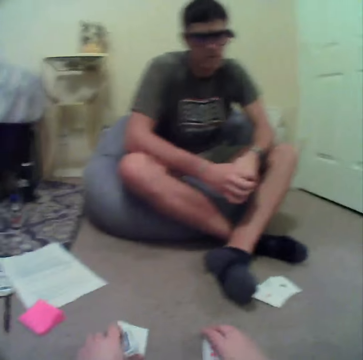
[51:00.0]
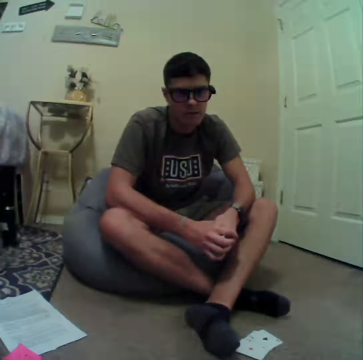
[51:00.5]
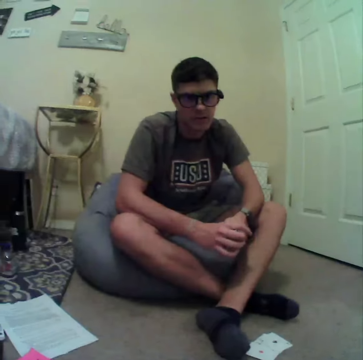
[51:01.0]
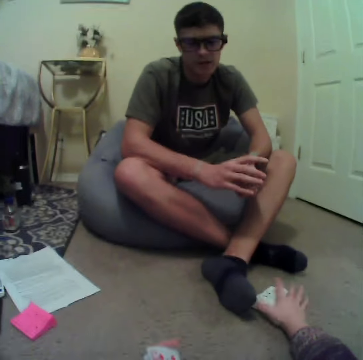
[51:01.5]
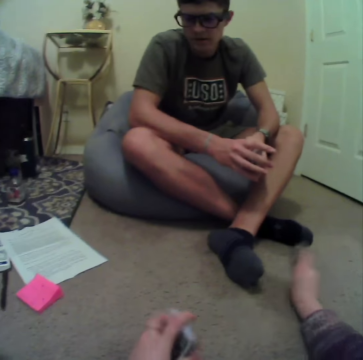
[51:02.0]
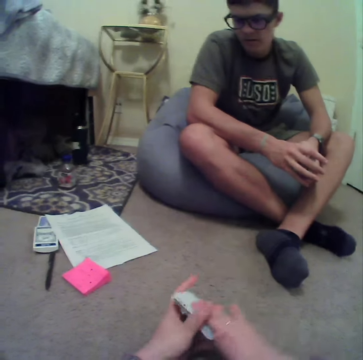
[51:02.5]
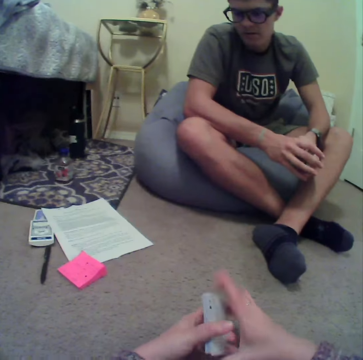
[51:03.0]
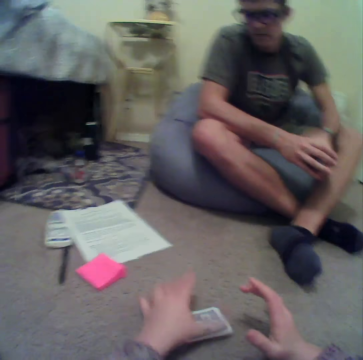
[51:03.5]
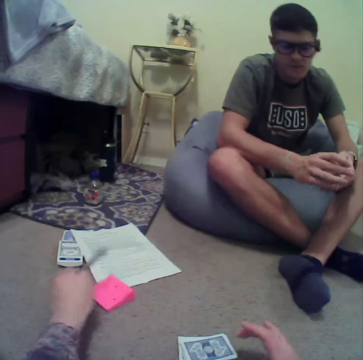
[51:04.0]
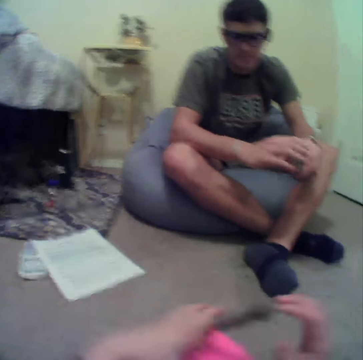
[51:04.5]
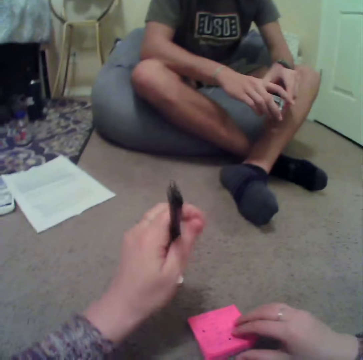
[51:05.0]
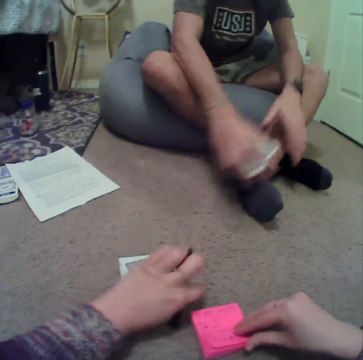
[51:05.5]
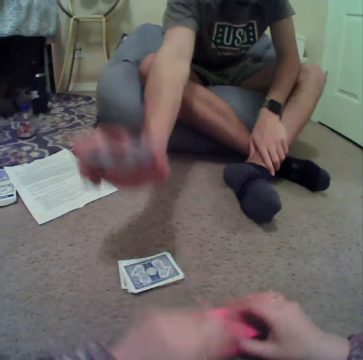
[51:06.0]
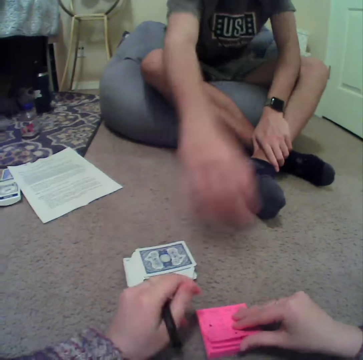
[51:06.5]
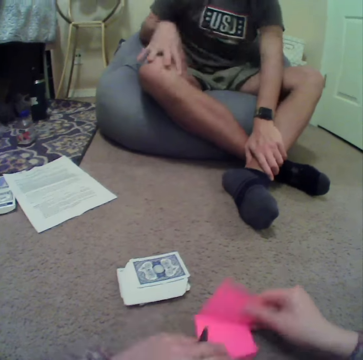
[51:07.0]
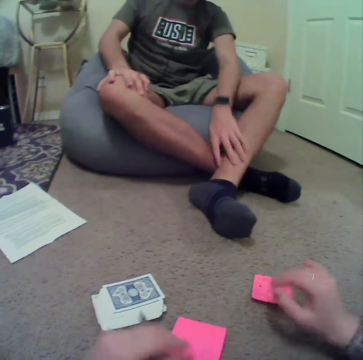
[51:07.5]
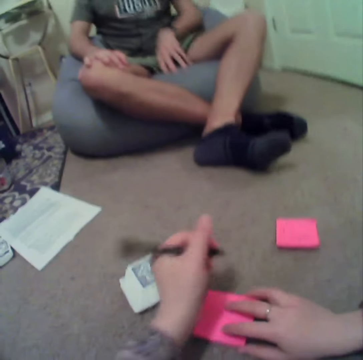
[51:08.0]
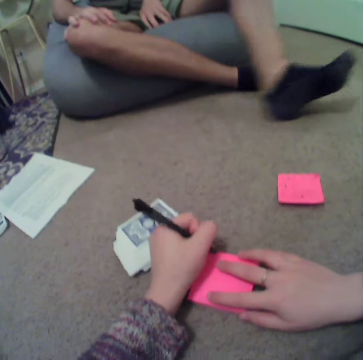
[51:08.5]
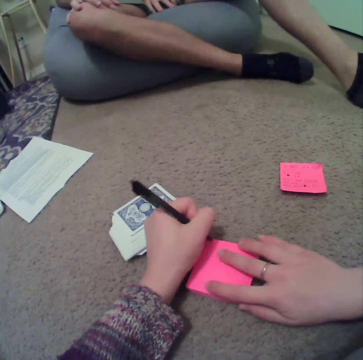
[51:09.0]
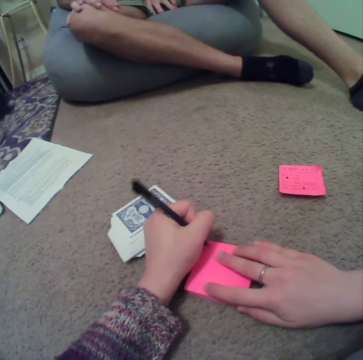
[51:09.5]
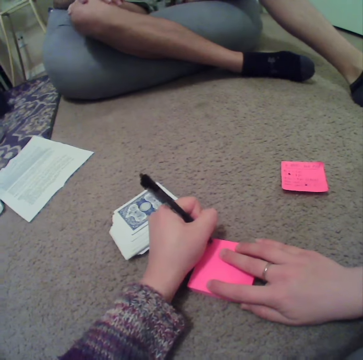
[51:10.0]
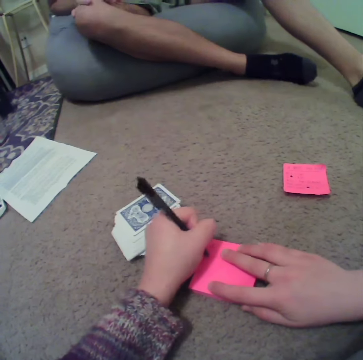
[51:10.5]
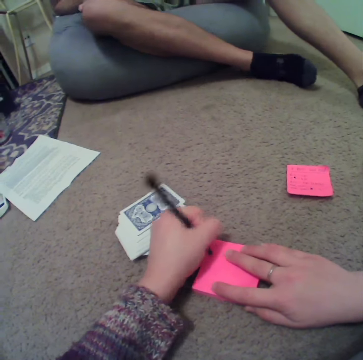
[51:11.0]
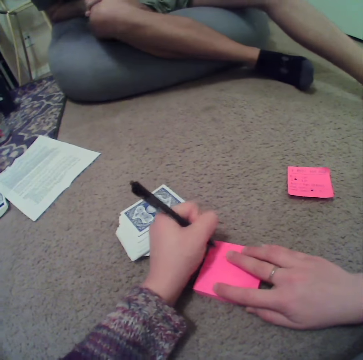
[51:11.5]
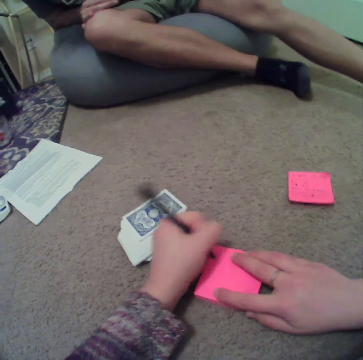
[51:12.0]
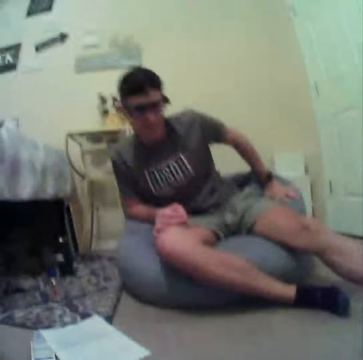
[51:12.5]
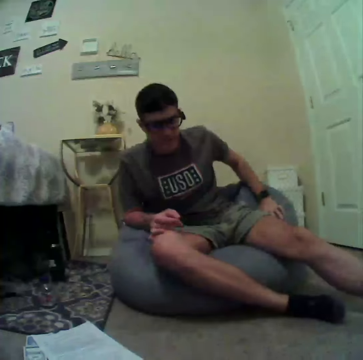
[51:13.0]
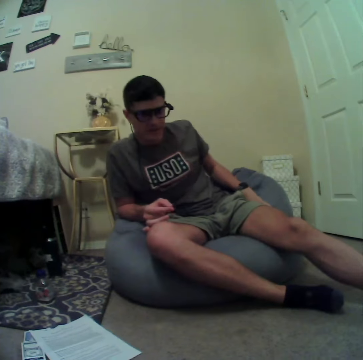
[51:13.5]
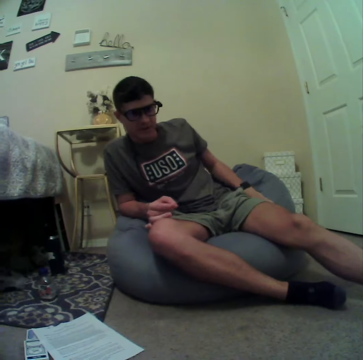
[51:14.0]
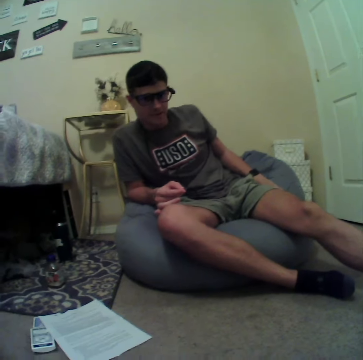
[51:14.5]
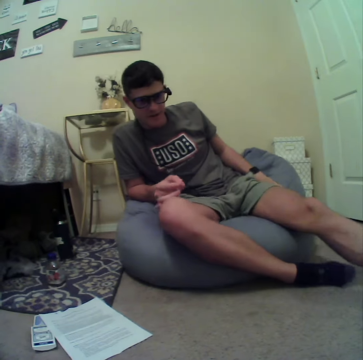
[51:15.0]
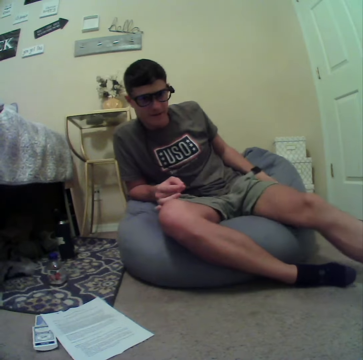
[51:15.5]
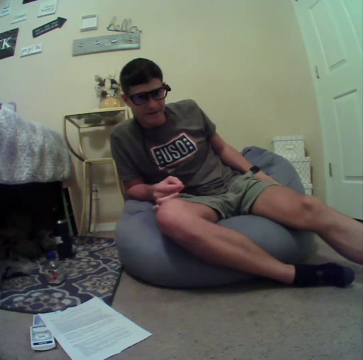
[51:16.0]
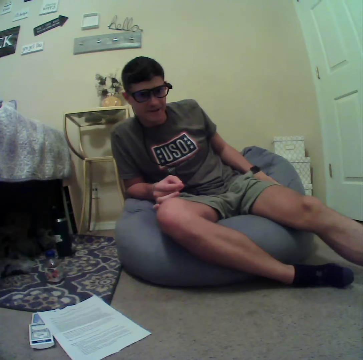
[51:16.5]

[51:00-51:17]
The camera wearer picks up cards from the floor. They move the rummy cards in the room. They put the cards on the floor. They pick up a pen from the floor. They pick up a sticky note pad or book from the floor. A person puts cards on the floor. The camera wearer pulls a sticky note from the sticky note pad. They stick the sticky note on the floor. They write on the book with the pen. They look around the room. The person stares in the room.

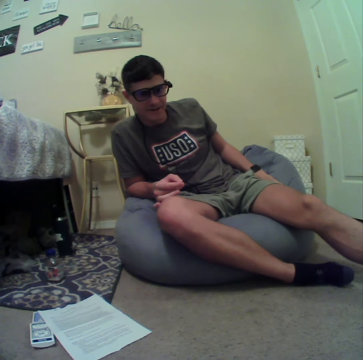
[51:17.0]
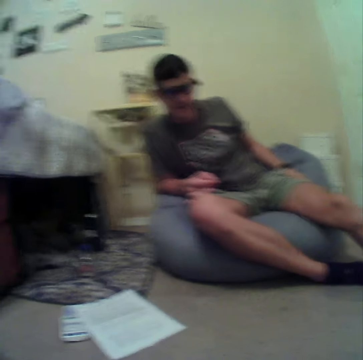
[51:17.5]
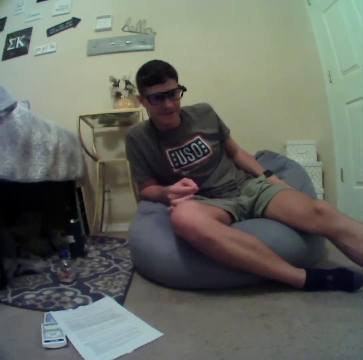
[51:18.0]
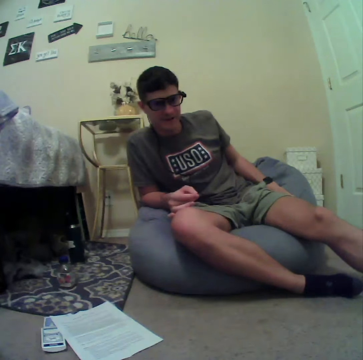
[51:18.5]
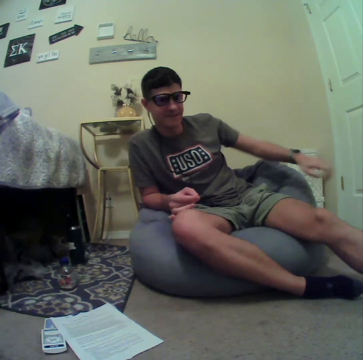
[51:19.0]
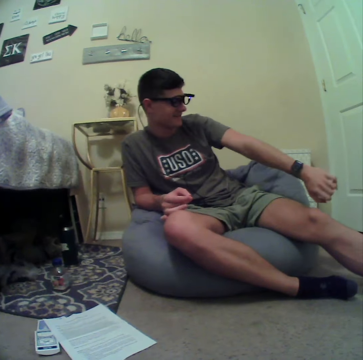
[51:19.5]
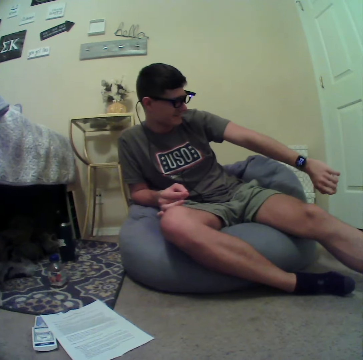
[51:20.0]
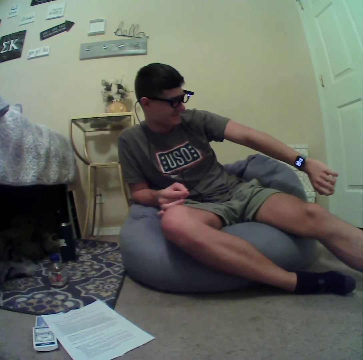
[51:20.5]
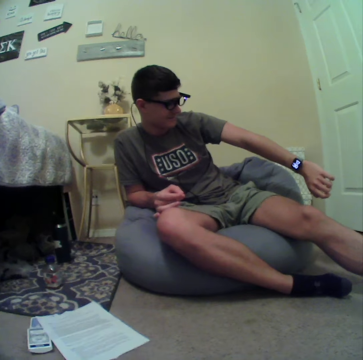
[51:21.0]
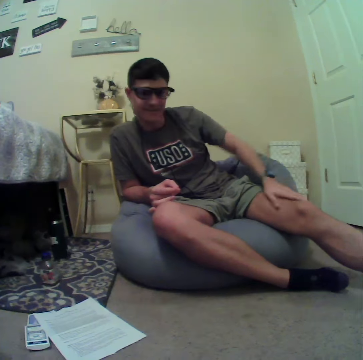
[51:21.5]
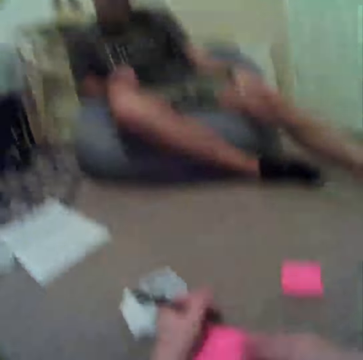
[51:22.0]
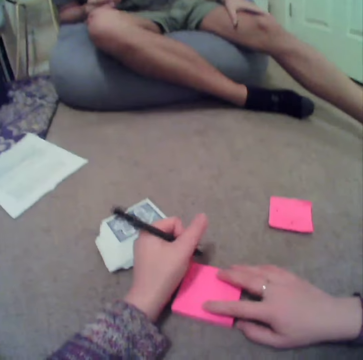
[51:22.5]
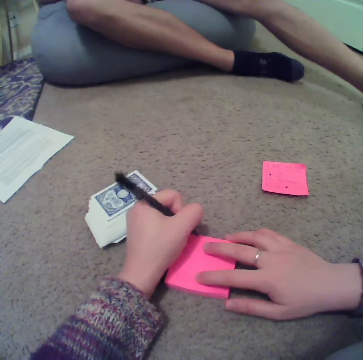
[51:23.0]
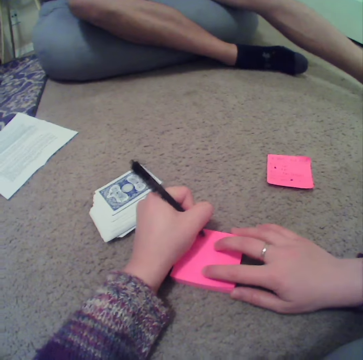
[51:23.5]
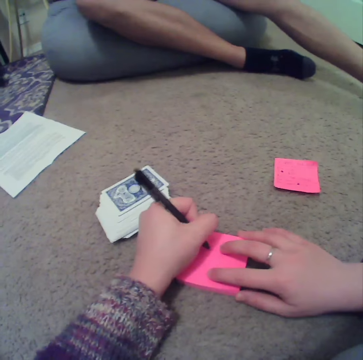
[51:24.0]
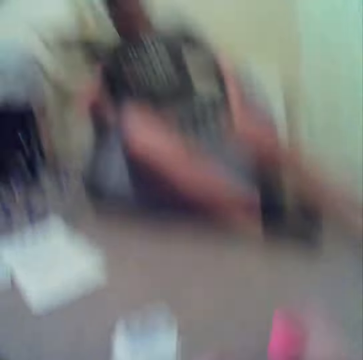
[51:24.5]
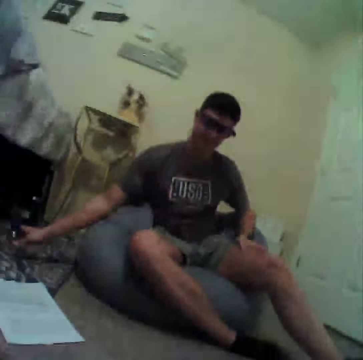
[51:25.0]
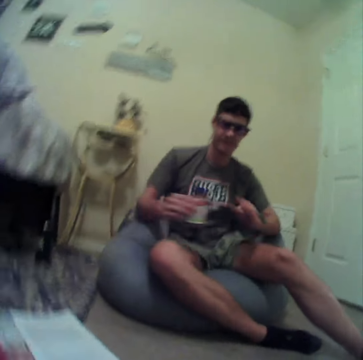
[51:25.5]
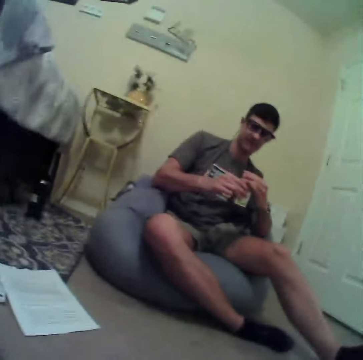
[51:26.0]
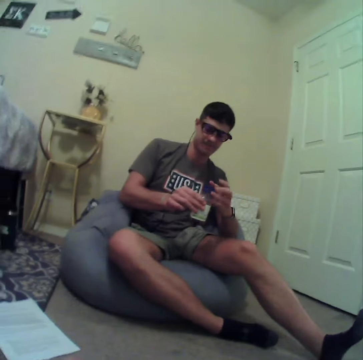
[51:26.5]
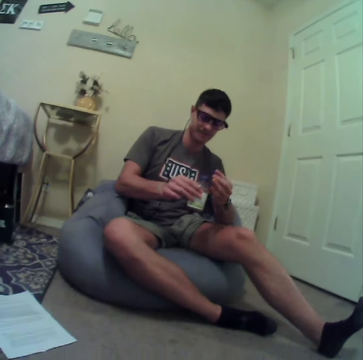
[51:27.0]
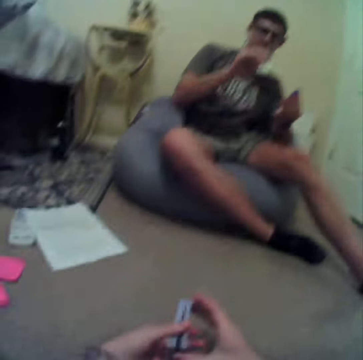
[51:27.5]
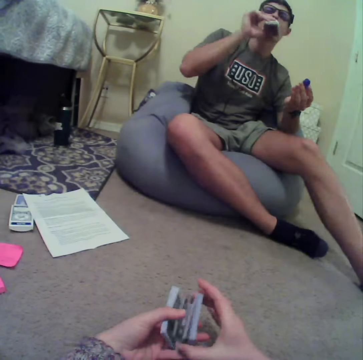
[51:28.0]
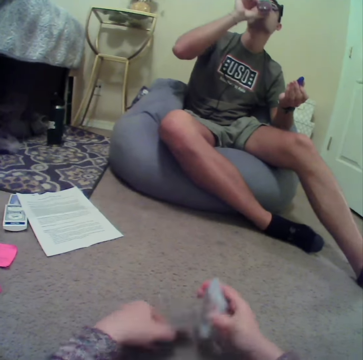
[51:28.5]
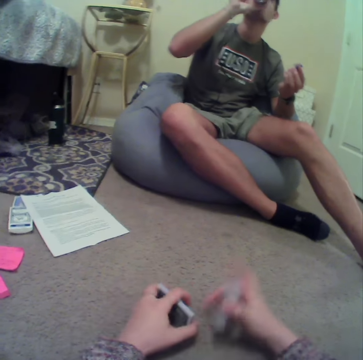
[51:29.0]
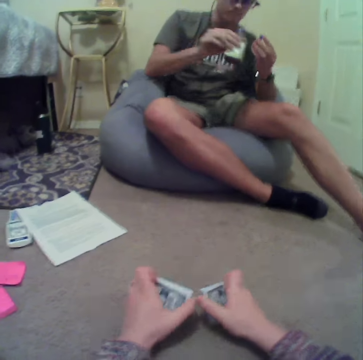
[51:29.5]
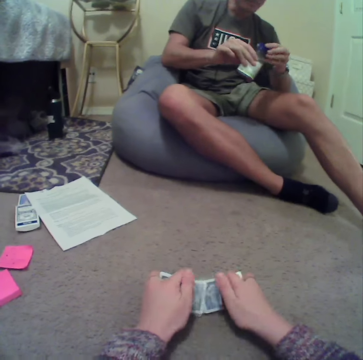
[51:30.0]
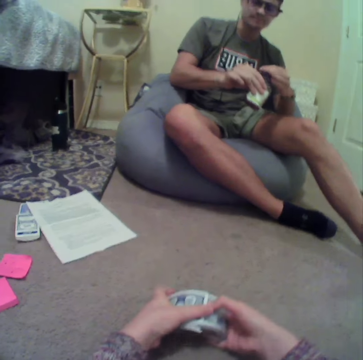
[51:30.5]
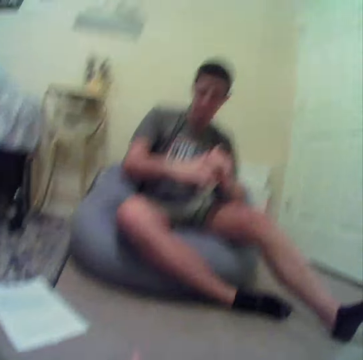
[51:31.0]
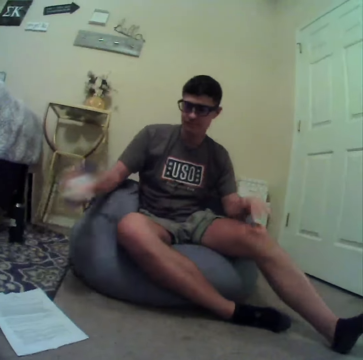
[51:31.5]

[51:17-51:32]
The camera wearer interacts with a person. The person checks a waist watch in the room. The camera wearer writes on a book with a pen. The person picks up a bottle of beverage from the floor, opens the bottle of beverage, and drinks a beverage from the bottle. The camera wearer shuffles the rummy game cards with hands. The person closes the bottle with a lid.

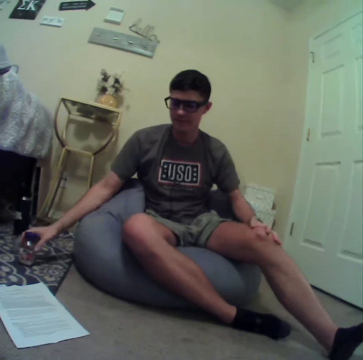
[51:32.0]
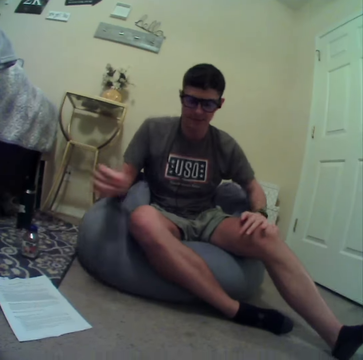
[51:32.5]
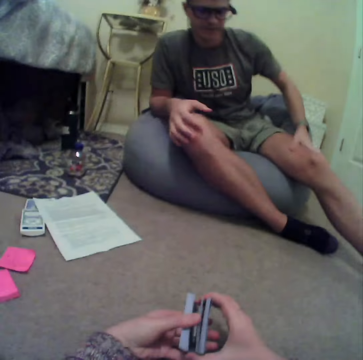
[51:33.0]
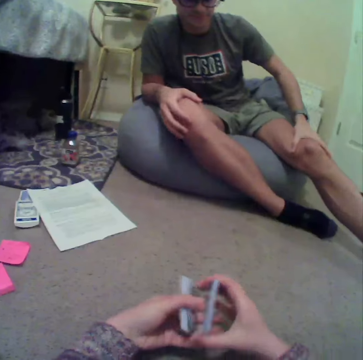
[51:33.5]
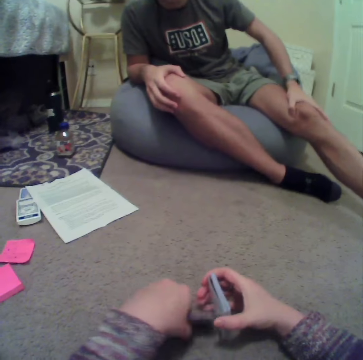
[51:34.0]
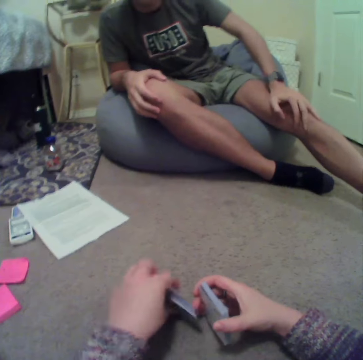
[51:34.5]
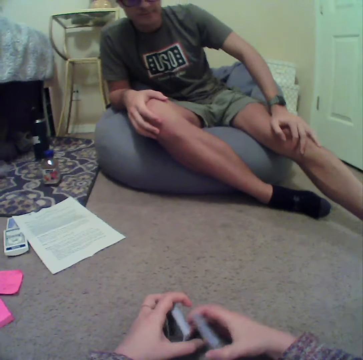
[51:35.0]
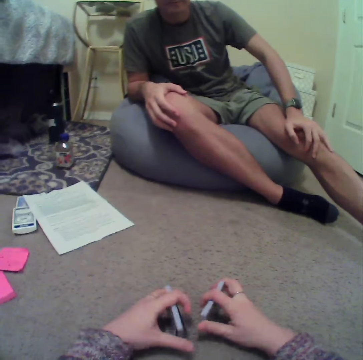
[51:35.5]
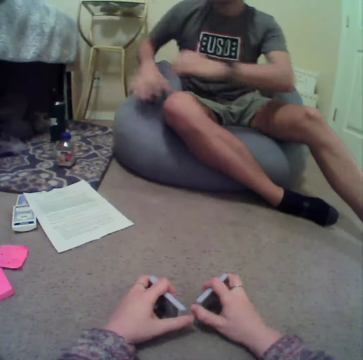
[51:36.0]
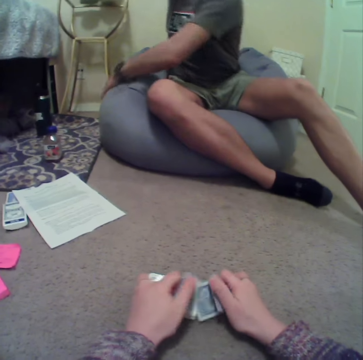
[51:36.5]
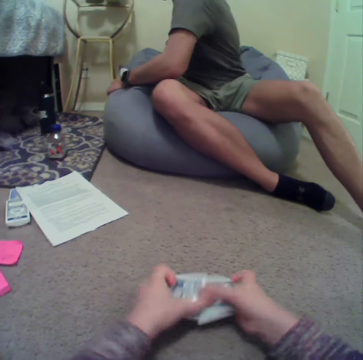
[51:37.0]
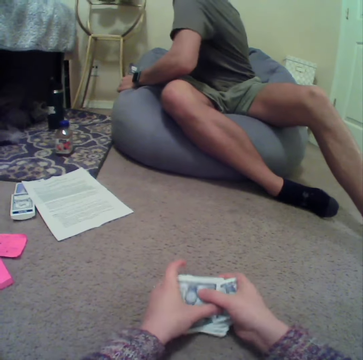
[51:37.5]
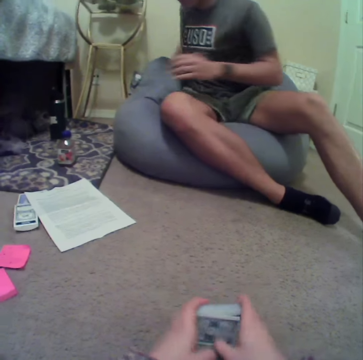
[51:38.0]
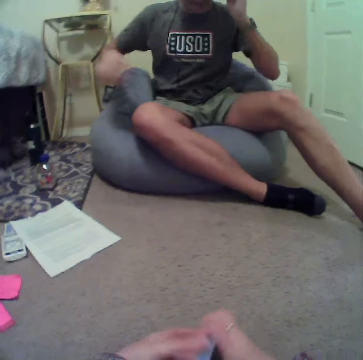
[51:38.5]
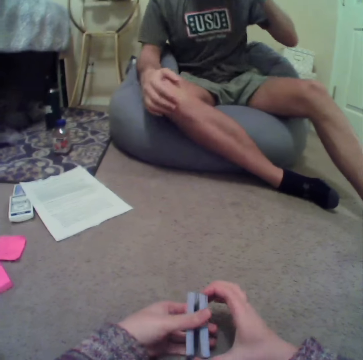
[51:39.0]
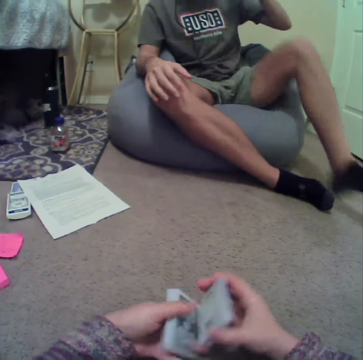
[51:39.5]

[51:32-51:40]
A person puts a bottle of beverage on the floor. The camera wearer shuffles the rummy game cards with hands.
